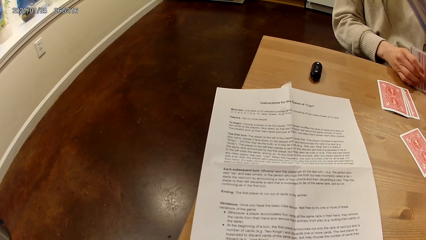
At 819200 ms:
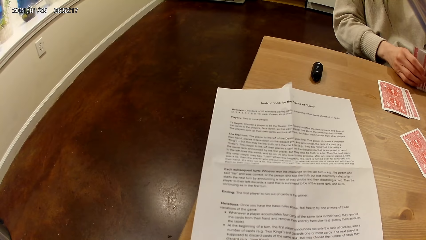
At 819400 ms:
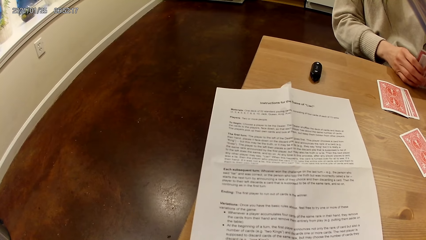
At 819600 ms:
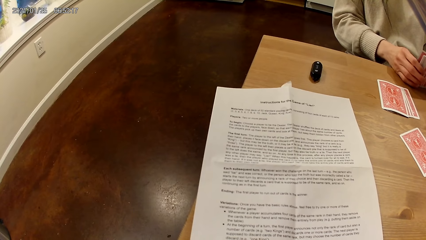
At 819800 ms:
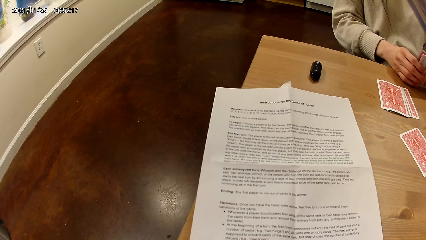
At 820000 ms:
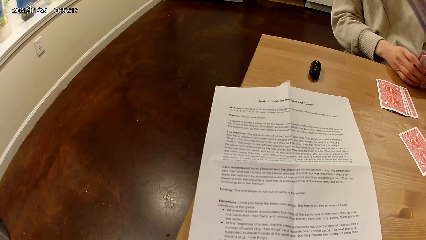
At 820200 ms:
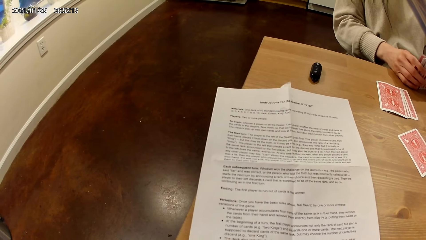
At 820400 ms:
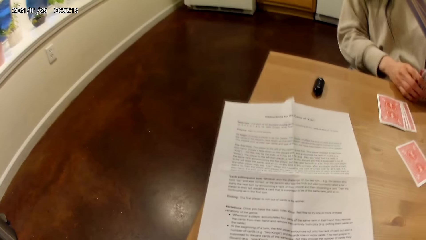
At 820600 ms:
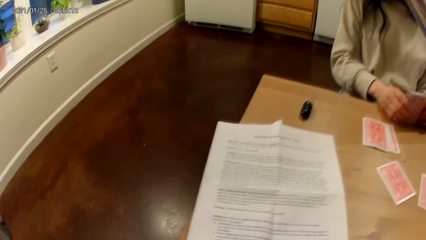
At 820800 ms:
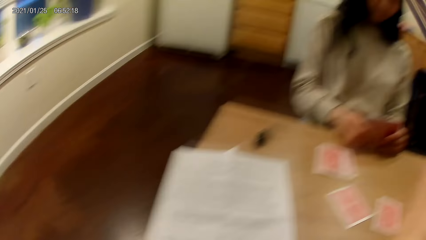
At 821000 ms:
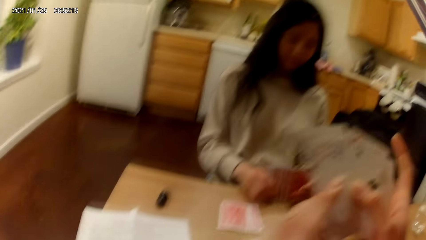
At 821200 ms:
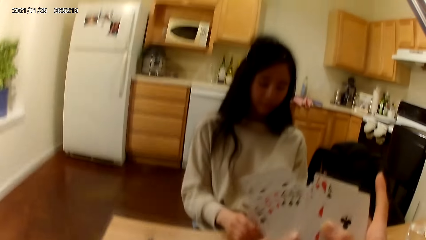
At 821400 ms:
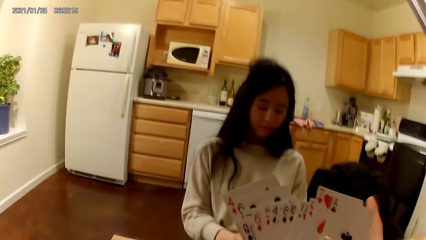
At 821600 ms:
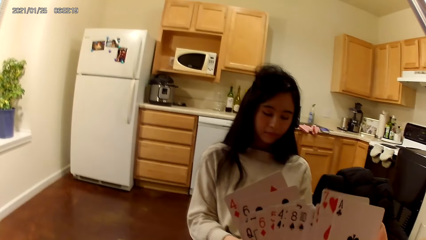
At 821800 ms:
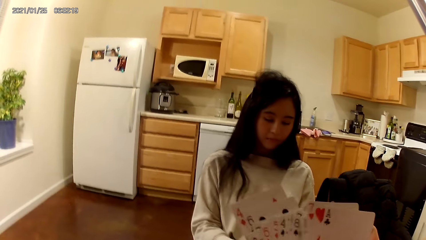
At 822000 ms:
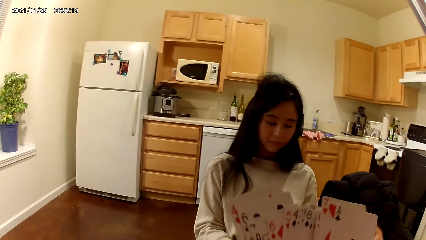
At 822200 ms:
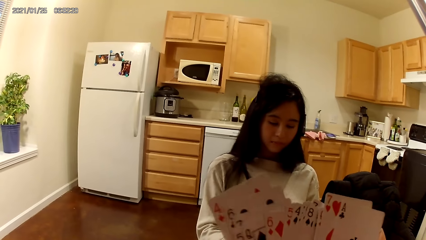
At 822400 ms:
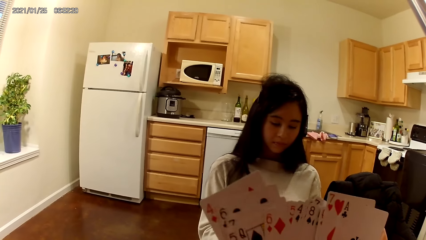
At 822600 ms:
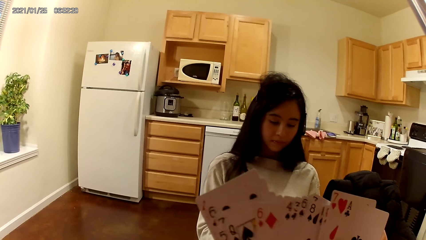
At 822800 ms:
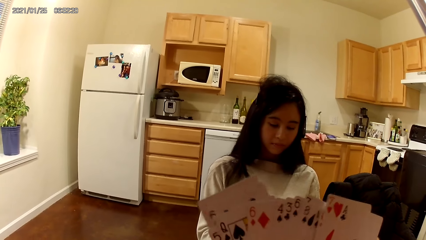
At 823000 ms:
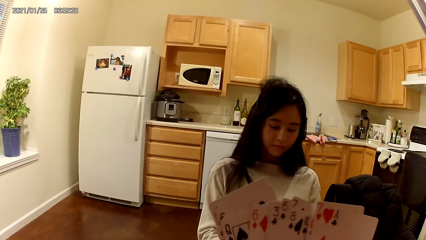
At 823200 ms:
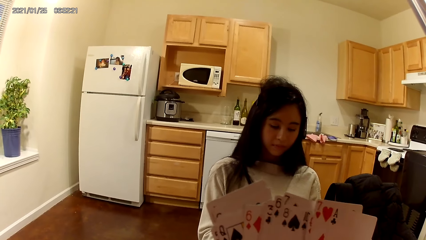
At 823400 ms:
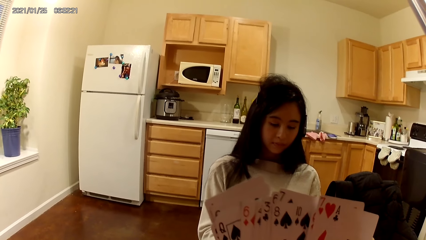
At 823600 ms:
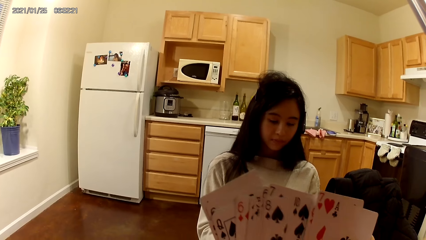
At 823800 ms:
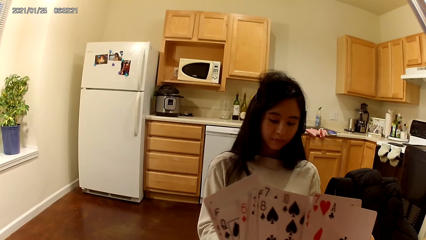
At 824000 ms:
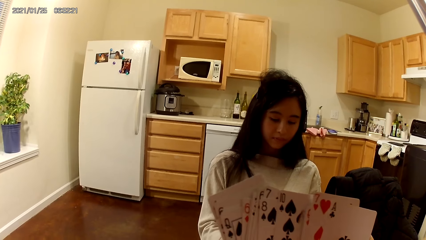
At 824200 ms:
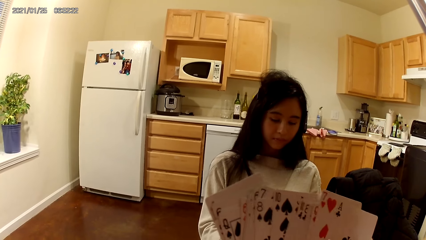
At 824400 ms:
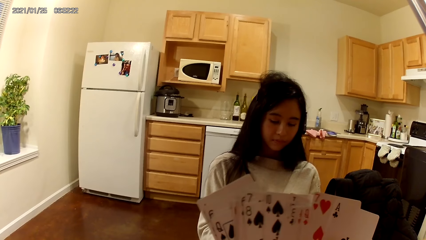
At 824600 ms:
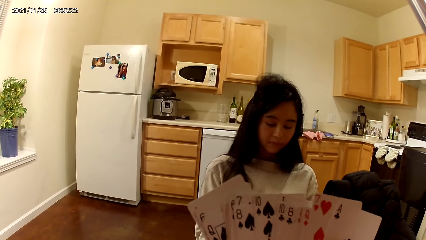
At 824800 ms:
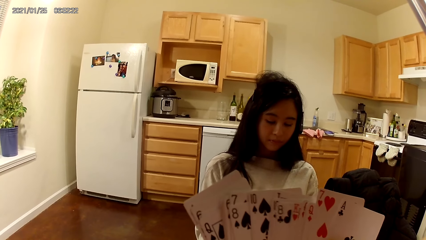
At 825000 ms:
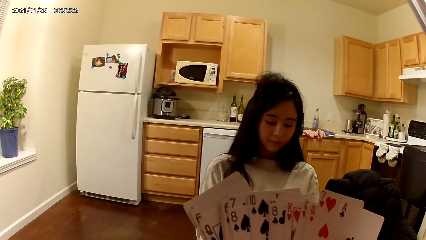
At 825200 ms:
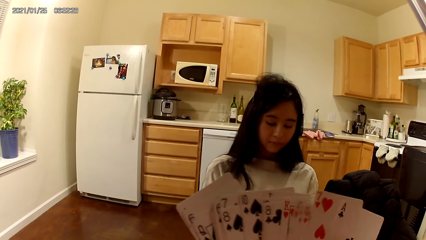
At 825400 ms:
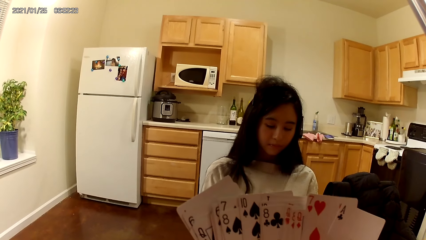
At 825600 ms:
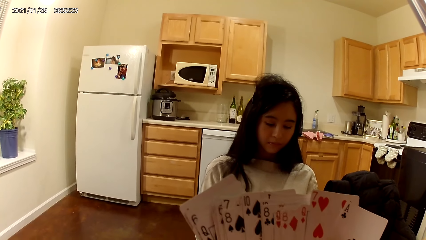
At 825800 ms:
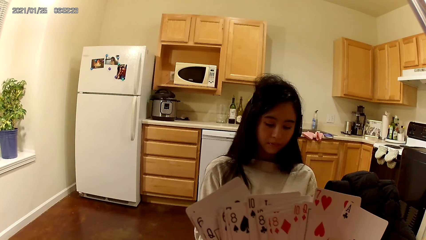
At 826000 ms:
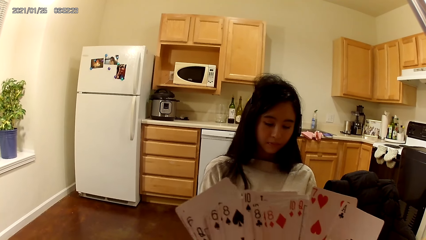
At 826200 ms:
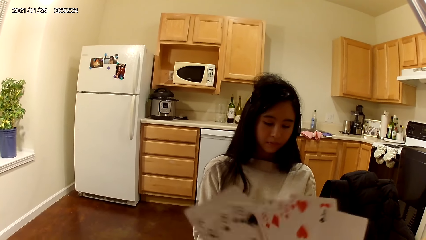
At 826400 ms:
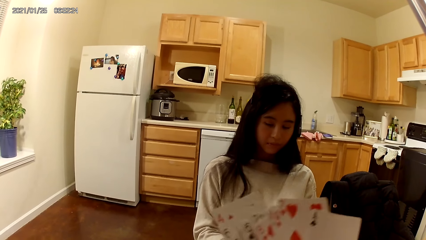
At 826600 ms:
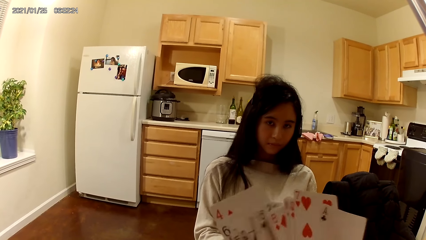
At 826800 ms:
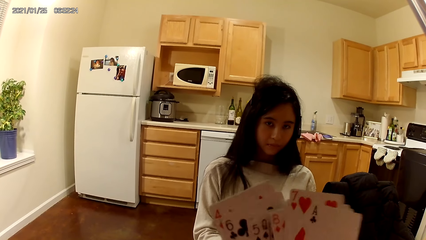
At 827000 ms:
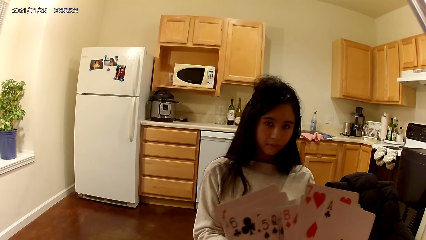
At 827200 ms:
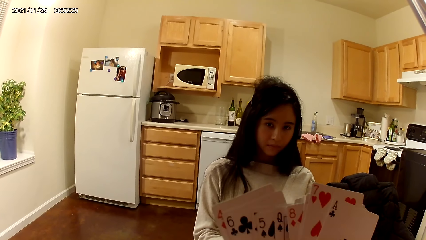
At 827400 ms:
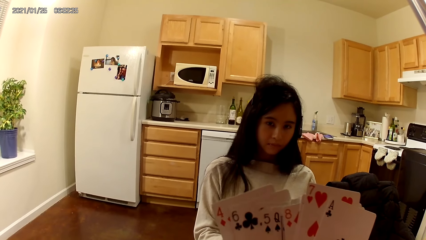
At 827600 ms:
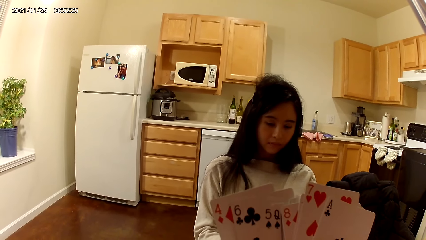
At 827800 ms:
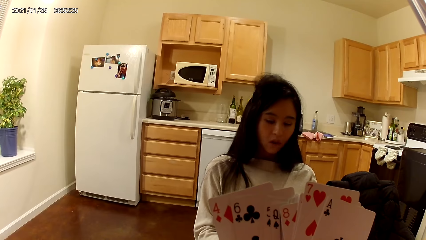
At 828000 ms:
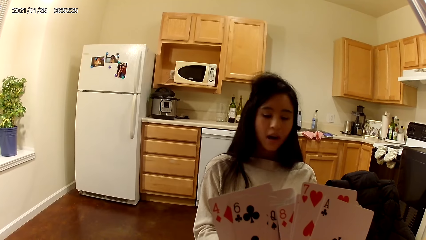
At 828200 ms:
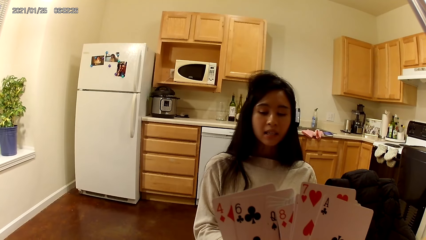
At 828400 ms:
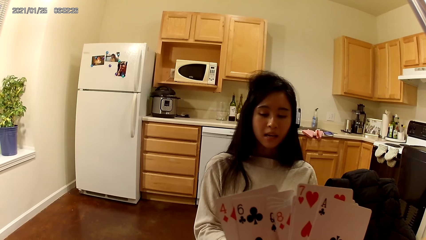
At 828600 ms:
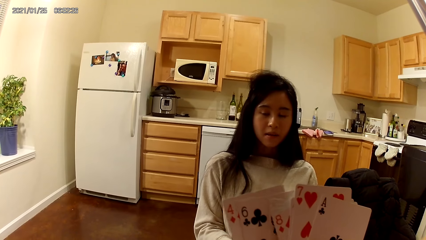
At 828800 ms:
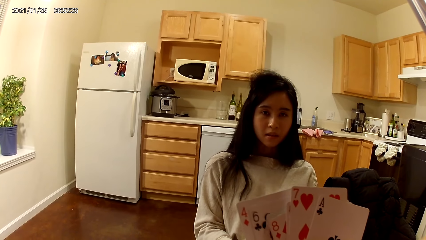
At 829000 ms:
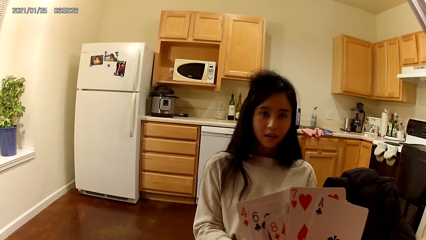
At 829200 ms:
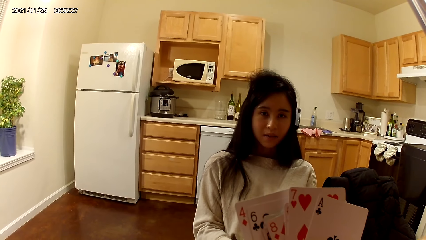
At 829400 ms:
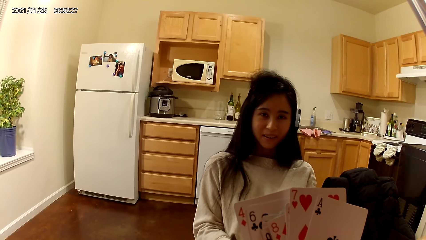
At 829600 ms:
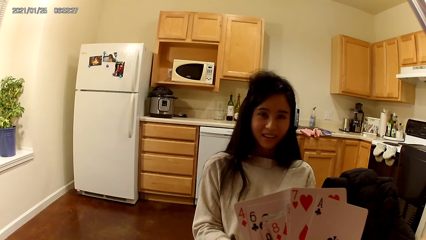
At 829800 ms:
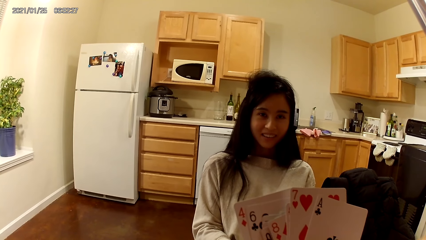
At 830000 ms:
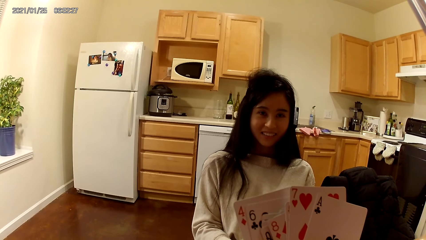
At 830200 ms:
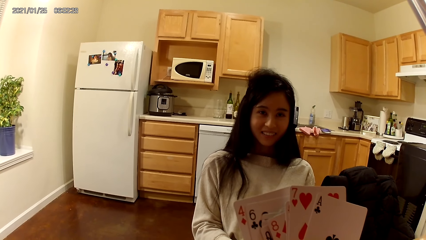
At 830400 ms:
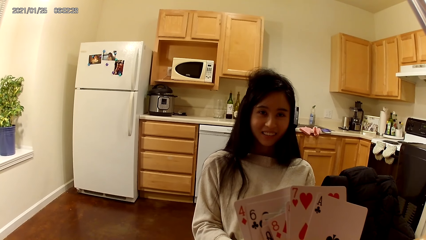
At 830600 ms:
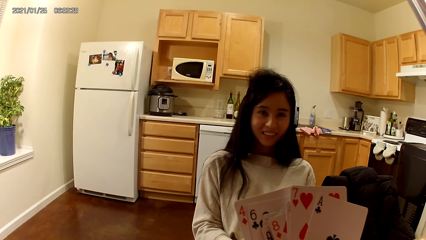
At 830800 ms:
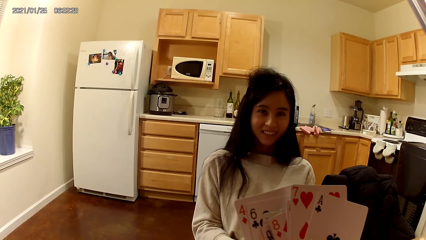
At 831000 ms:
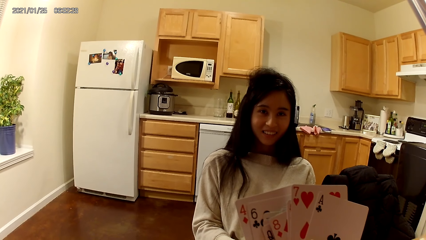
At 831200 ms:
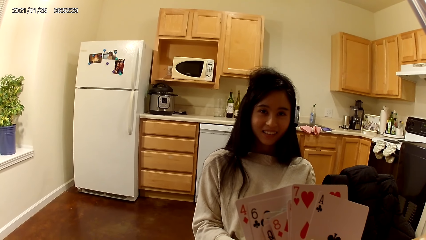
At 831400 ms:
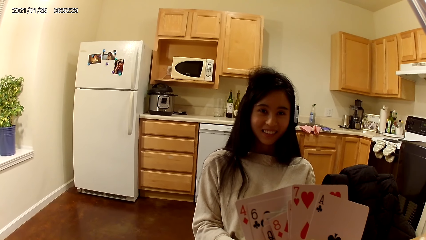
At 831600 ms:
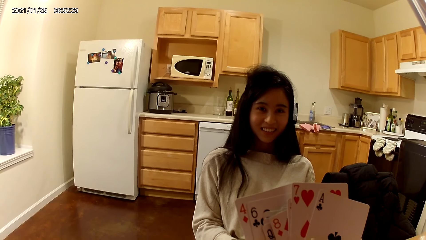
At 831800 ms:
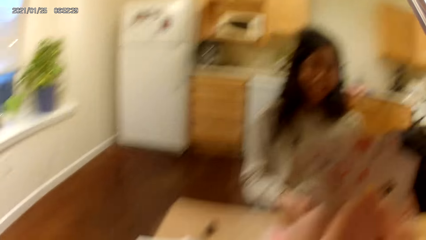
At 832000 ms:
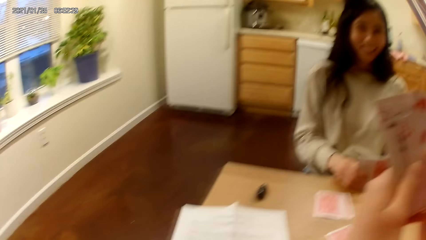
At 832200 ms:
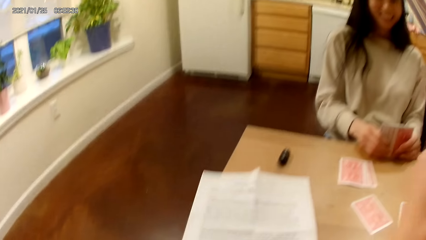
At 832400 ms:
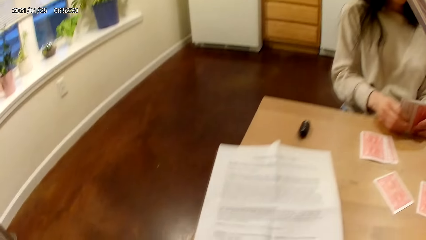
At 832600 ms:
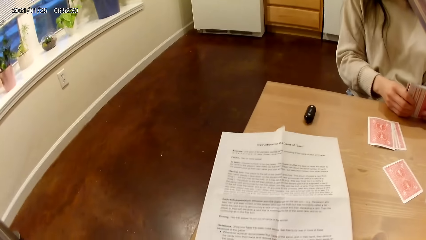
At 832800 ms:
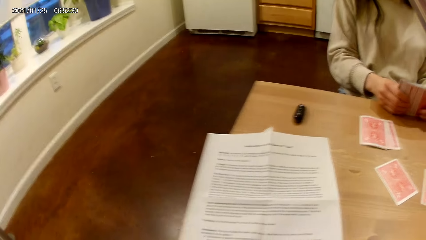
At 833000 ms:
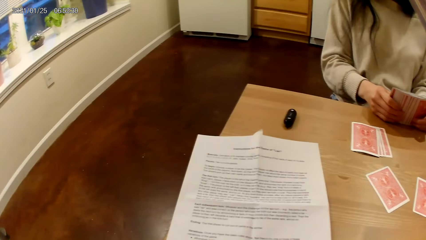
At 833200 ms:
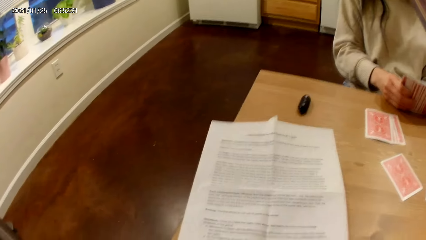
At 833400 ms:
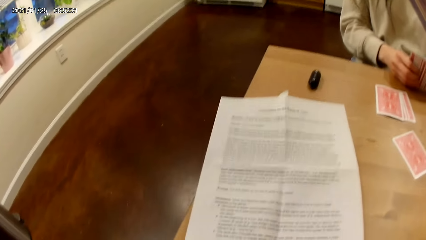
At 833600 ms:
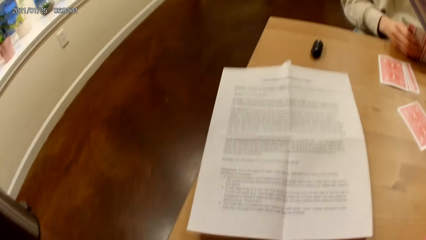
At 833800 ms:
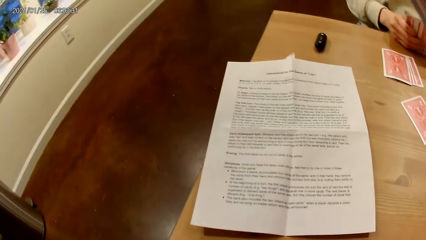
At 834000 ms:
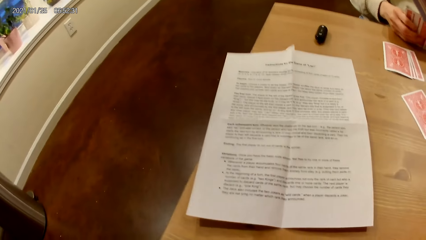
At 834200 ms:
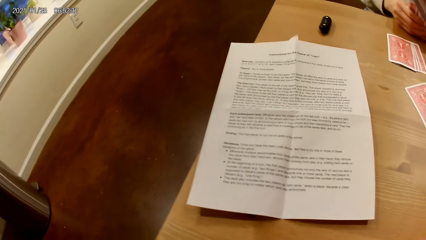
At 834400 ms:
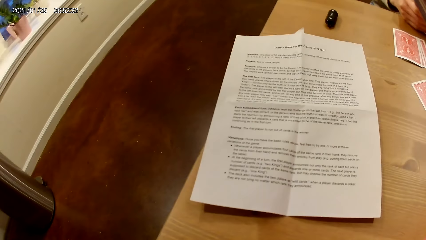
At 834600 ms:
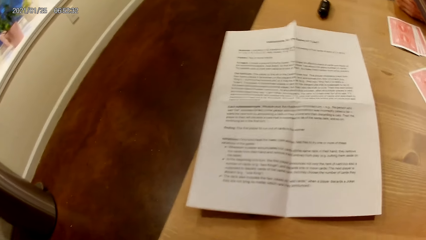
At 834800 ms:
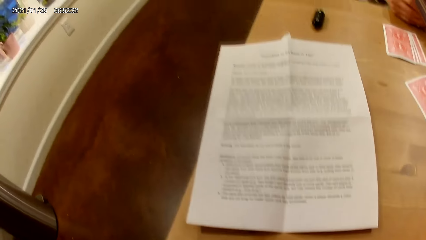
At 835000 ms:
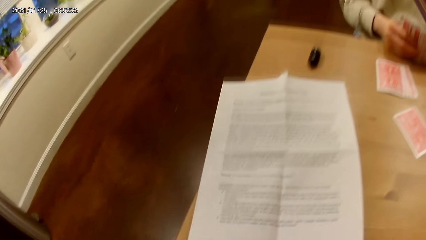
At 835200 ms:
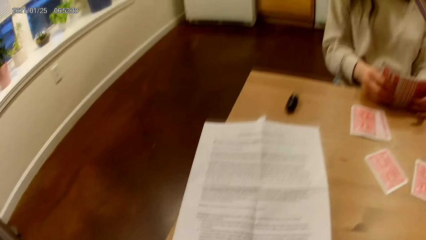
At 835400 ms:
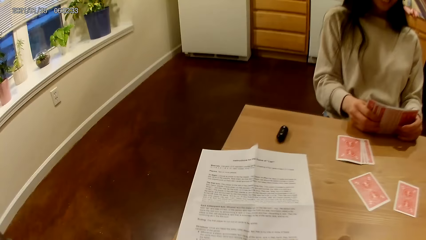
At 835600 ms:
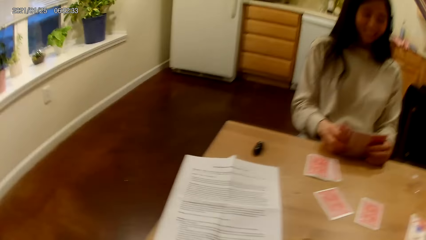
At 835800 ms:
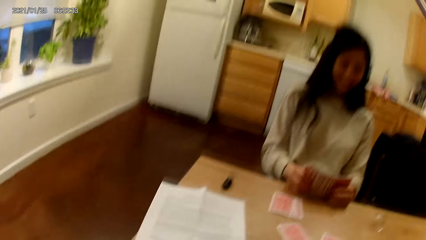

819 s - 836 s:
The camera wearer moves the cards on the hand. They interact with a woman. They stare at the playing cards. They read a piece of paper on a table.
